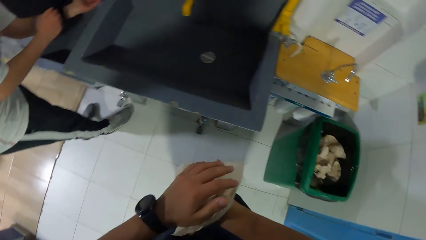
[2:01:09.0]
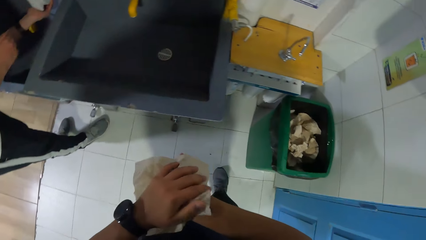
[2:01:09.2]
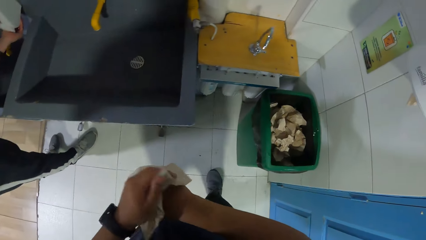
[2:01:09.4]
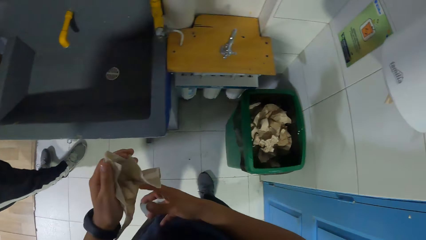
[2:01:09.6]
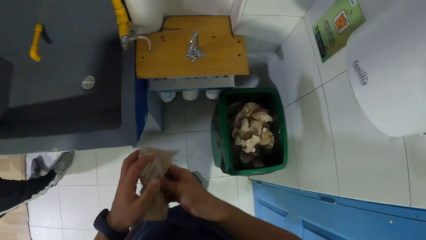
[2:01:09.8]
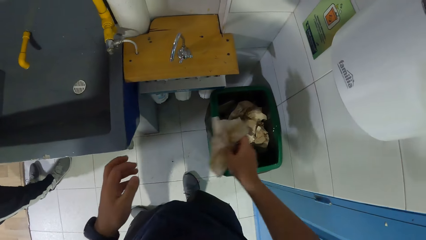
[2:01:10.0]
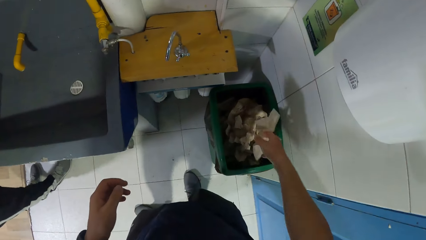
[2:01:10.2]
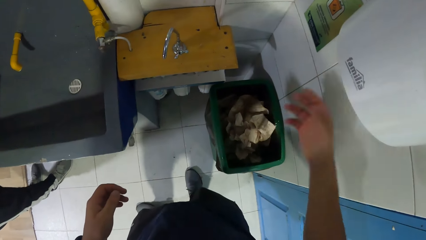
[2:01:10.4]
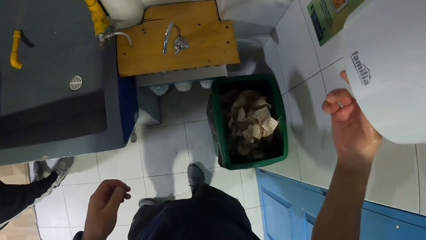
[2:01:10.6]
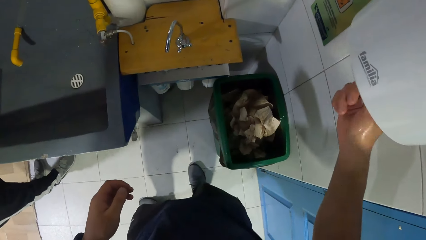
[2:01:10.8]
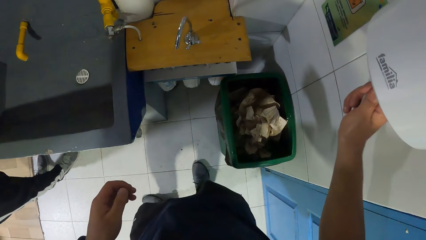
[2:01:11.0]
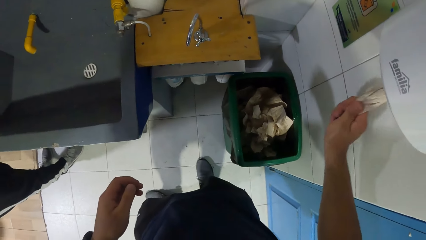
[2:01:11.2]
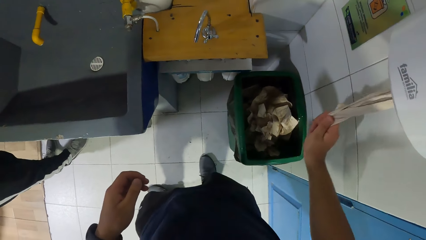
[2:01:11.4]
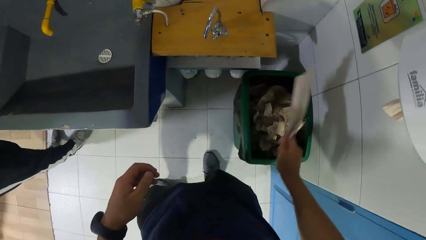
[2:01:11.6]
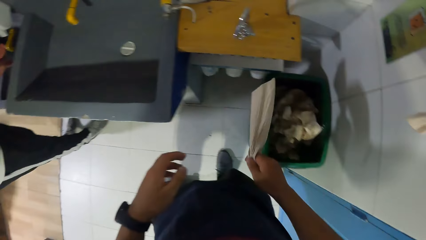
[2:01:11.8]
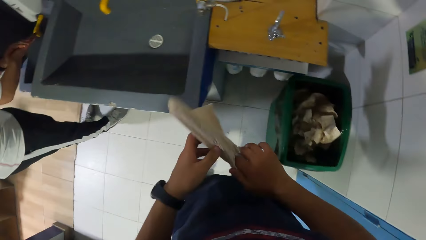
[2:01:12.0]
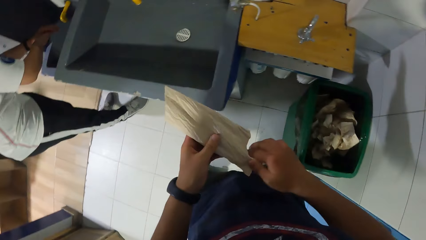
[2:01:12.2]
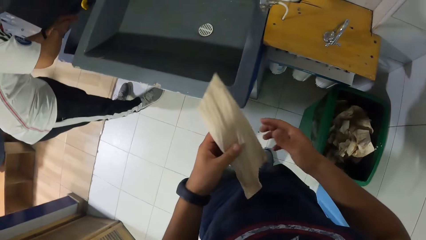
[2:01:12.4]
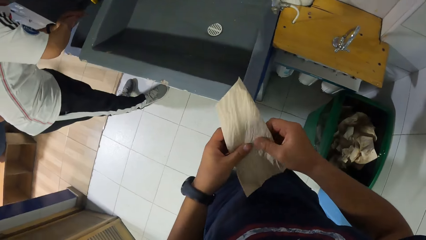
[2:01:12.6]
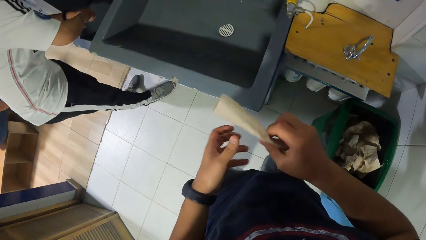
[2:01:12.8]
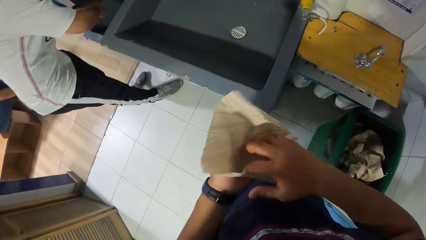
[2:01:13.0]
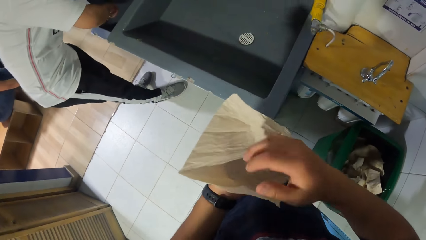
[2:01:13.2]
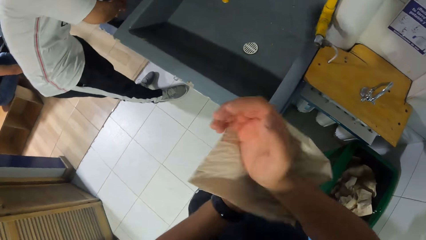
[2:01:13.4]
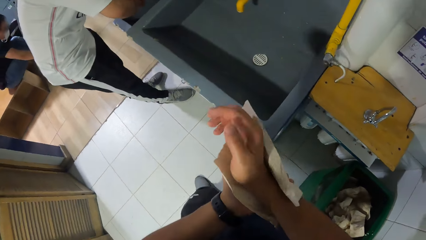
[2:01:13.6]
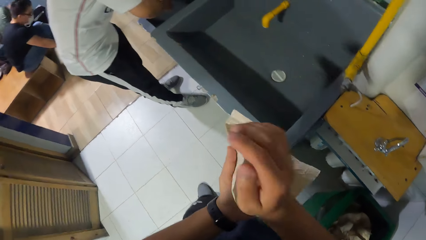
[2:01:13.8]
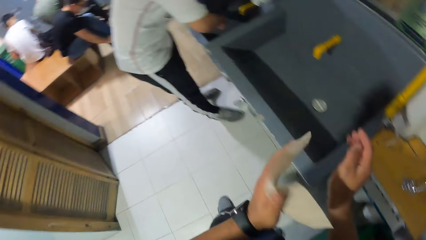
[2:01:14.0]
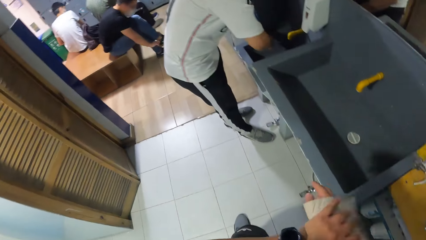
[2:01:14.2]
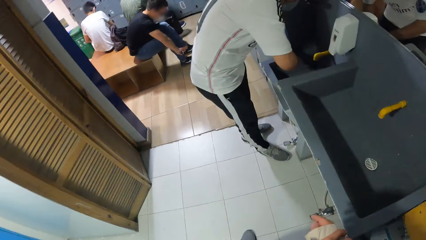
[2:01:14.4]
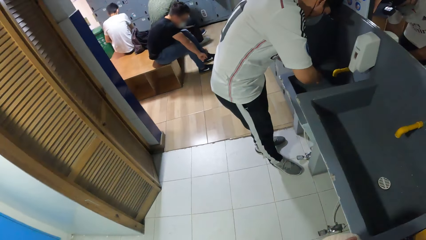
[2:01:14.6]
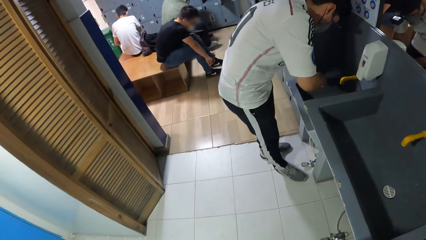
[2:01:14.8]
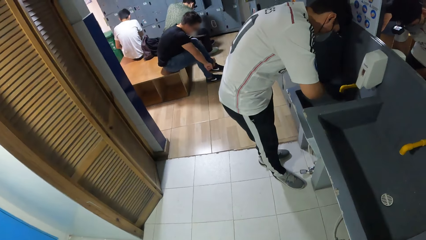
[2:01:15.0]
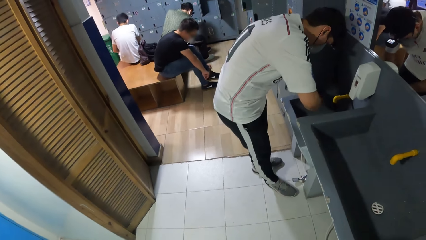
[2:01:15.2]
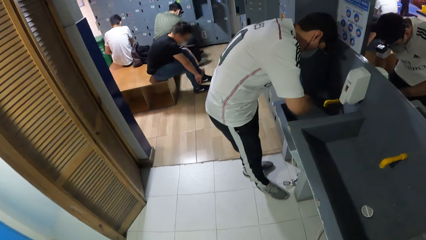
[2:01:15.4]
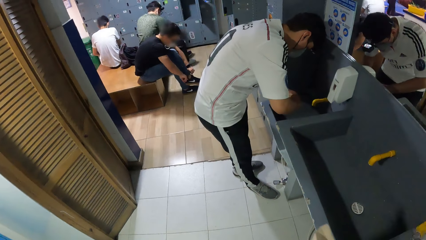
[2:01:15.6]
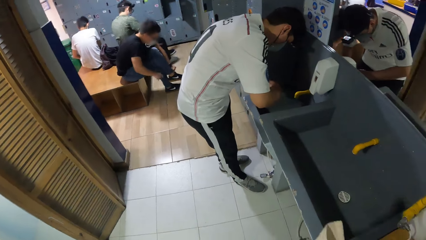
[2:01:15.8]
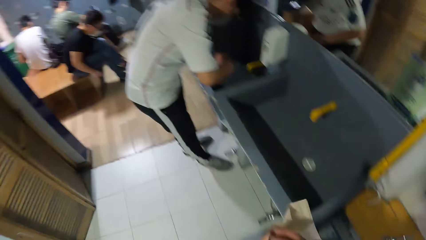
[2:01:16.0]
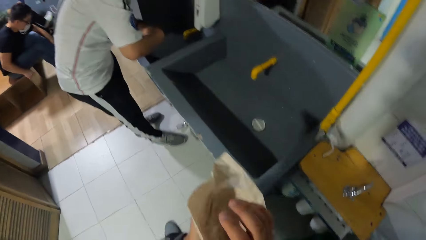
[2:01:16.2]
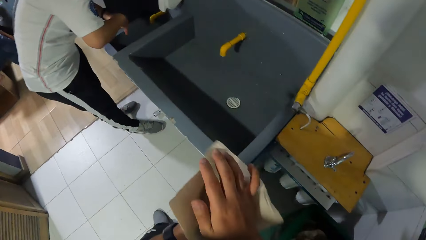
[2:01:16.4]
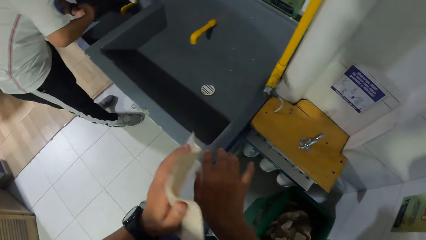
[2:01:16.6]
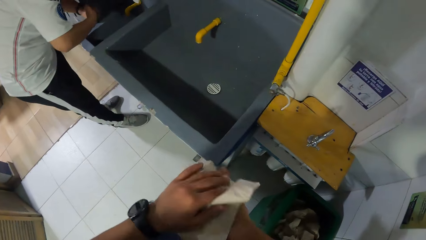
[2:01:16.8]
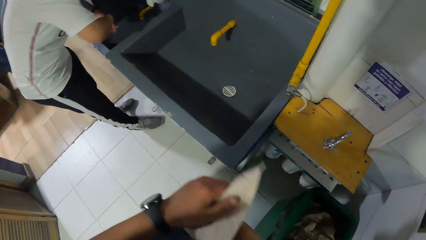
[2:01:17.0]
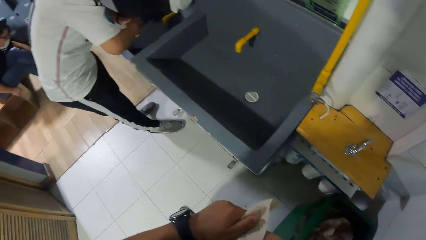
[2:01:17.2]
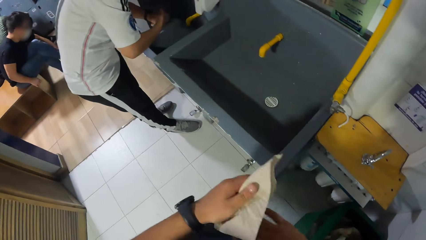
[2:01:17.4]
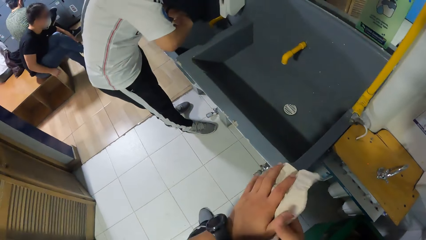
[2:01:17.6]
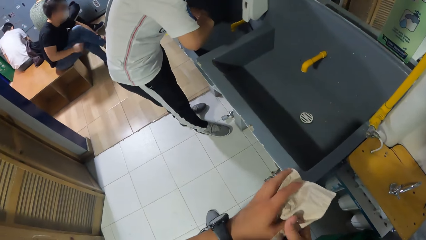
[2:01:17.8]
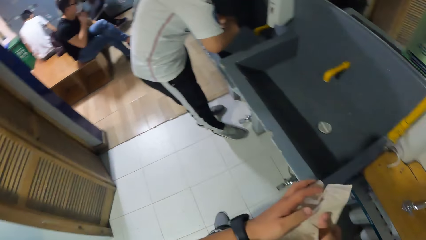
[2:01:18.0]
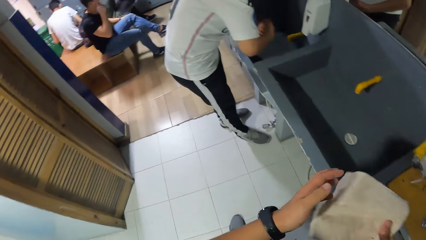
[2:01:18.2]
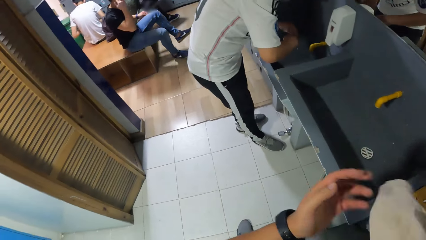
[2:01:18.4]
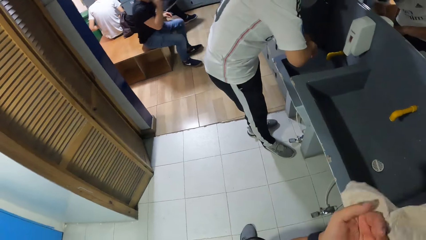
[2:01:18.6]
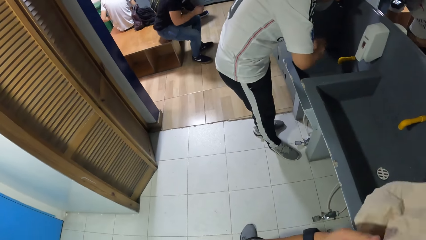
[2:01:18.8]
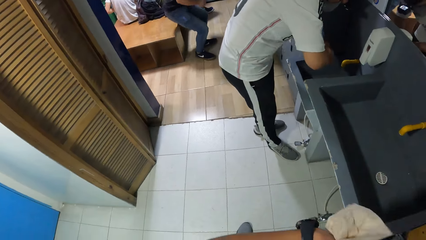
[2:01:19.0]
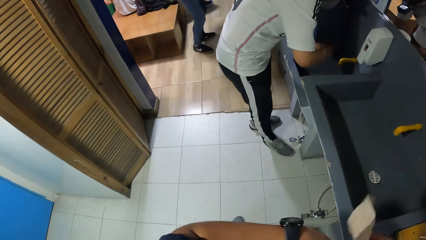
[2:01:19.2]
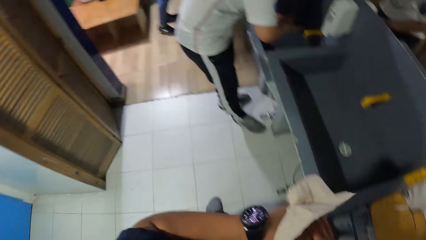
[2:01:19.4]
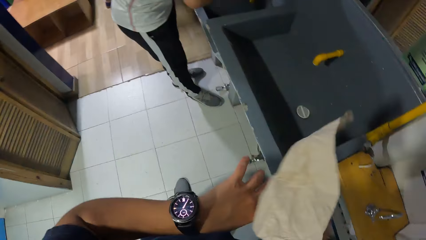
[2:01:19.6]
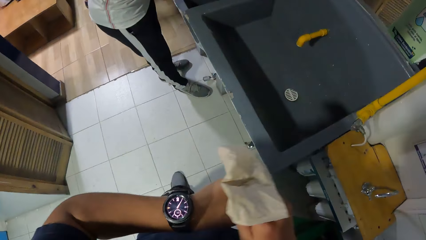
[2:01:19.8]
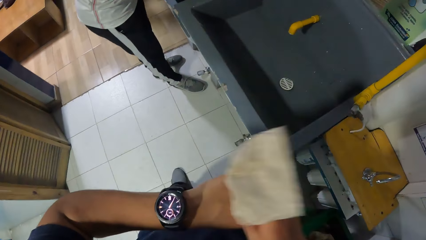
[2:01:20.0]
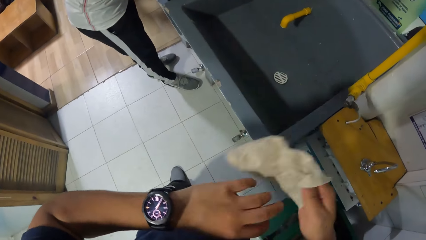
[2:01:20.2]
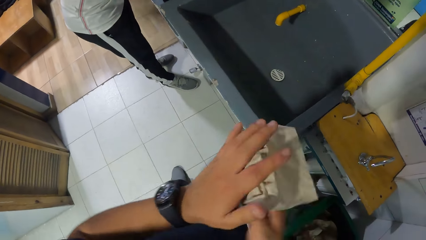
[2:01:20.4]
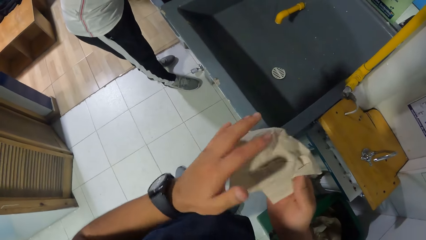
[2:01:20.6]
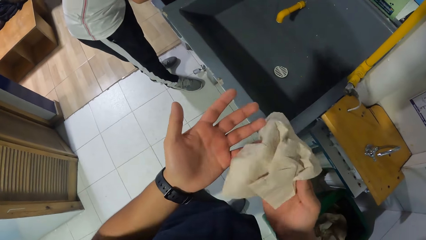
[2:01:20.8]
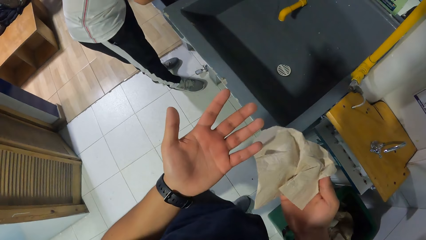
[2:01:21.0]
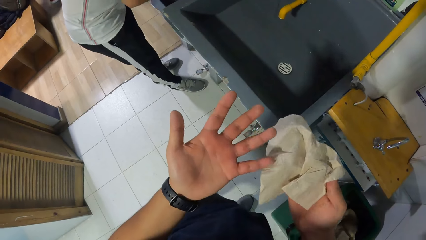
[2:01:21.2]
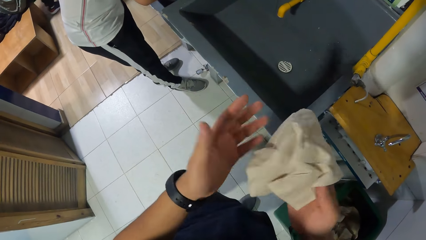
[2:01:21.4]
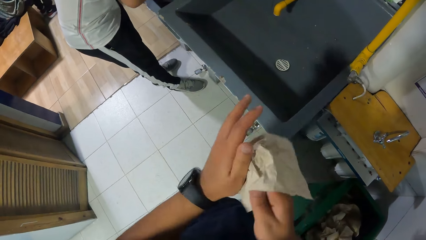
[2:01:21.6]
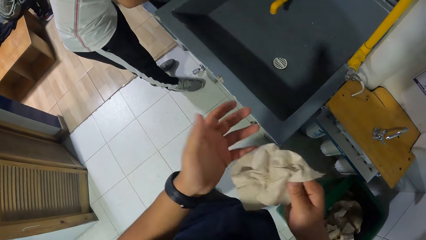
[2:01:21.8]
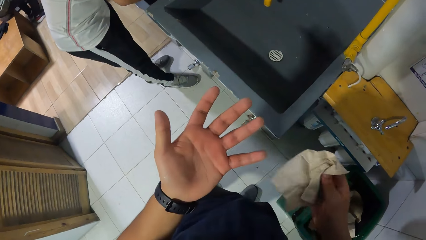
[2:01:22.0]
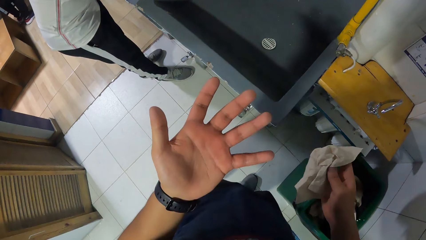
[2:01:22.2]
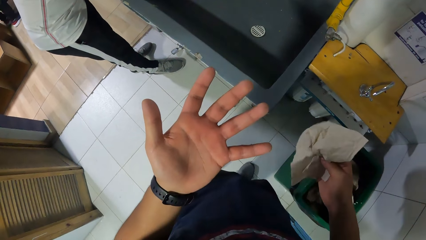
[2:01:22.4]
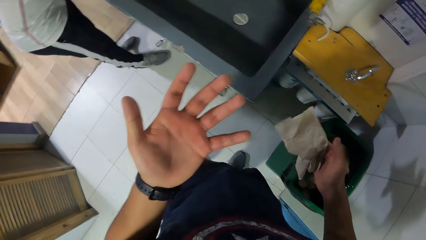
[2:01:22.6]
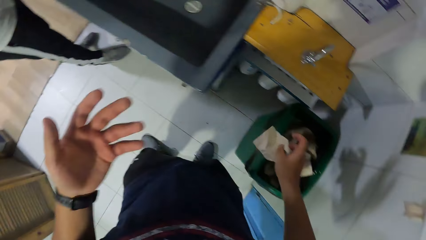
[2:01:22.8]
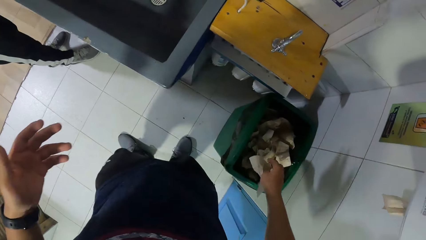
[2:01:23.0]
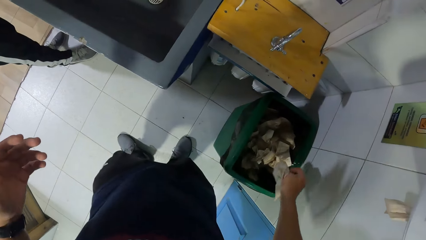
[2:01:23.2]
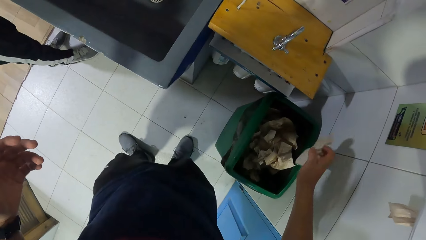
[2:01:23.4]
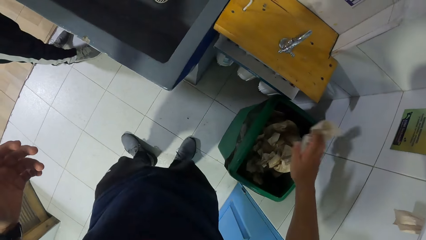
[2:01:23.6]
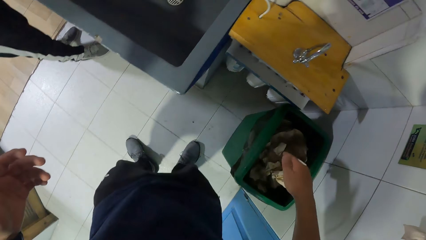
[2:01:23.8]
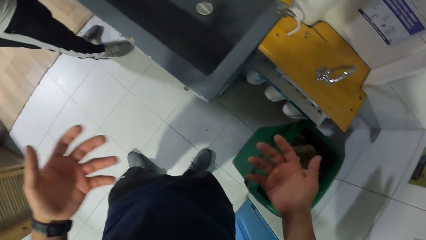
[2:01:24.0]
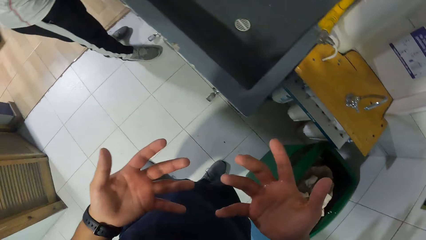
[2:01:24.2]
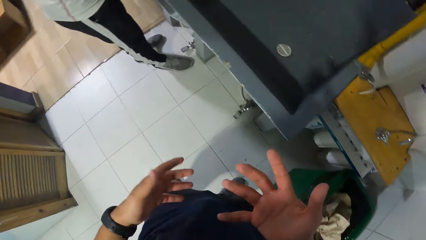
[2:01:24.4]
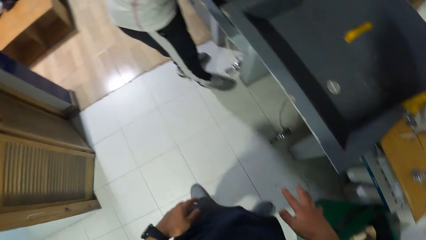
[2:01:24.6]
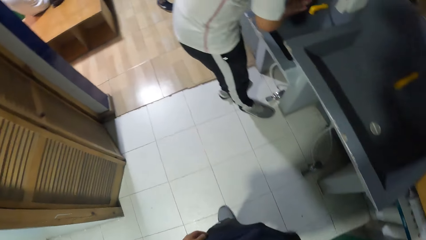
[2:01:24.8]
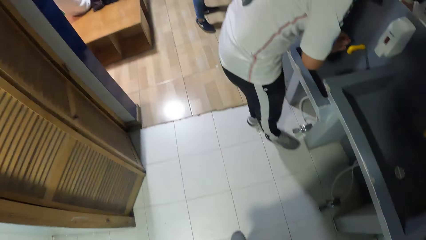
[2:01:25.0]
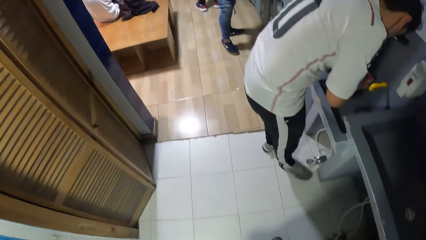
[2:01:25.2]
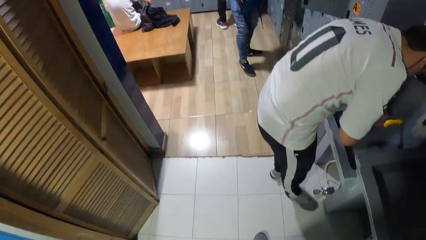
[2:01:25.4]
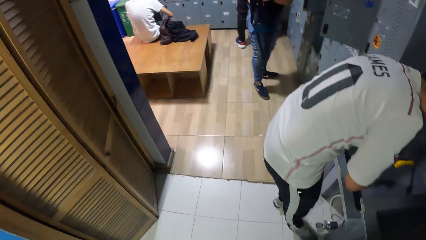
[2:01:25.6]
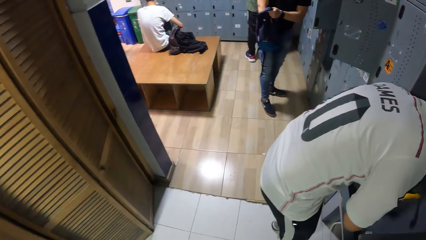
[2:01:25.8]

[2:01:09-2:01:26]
A man picks soap. The camera wearer drops the paper towel in the trash can with his right hand. He grabs a paper towel from the paper towel dispenser with his right hand. He cleans both hands with the paper towel. He passes the paper towel to the left hand. He turns the paper towel with the right hand. He stares at the left hand. He drops the paper towel in the trash can with his right hand. He looks at the hands.
